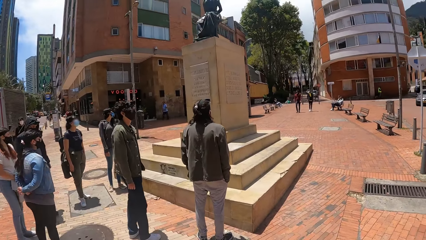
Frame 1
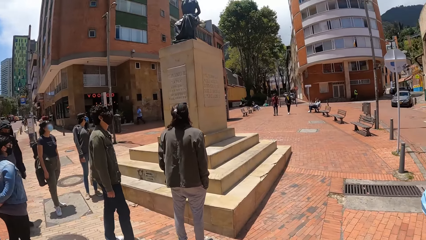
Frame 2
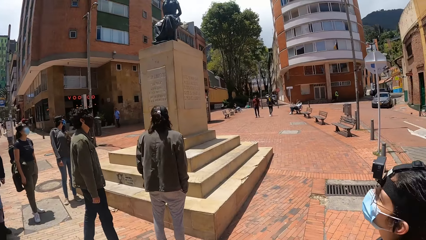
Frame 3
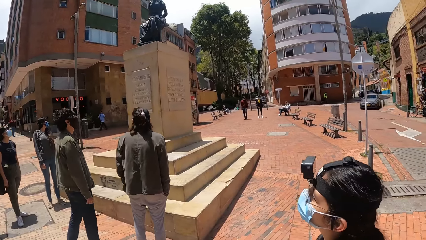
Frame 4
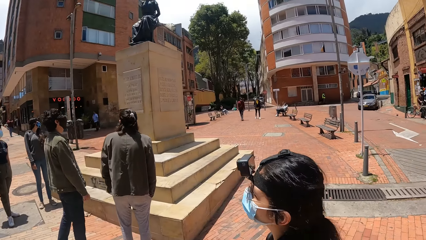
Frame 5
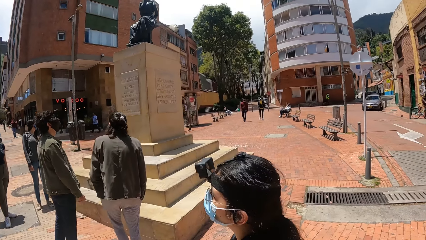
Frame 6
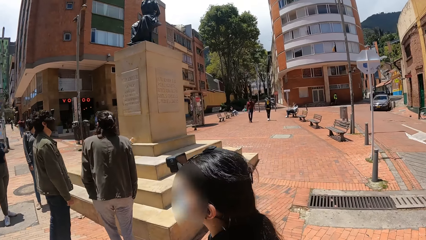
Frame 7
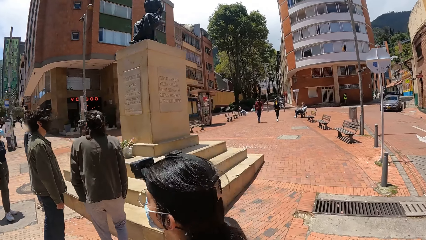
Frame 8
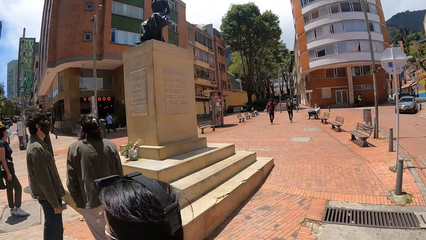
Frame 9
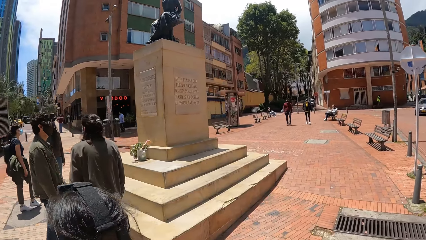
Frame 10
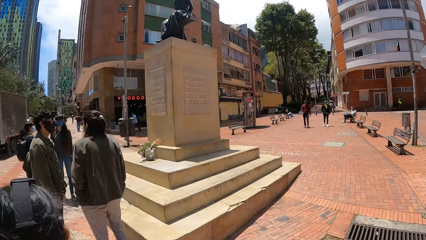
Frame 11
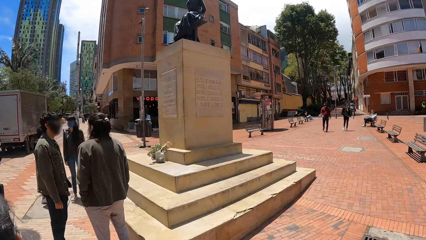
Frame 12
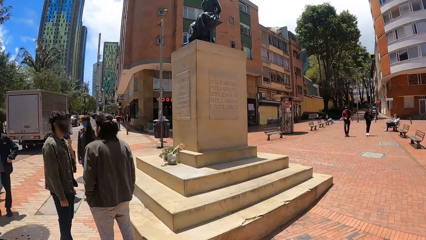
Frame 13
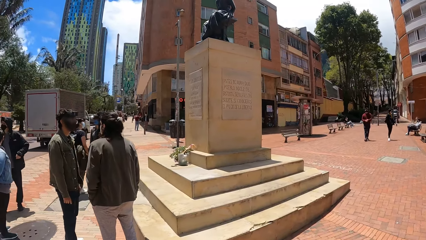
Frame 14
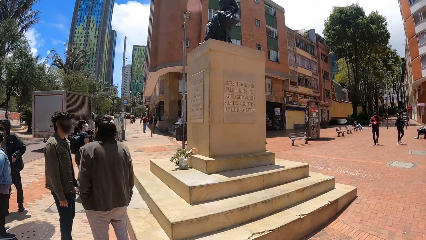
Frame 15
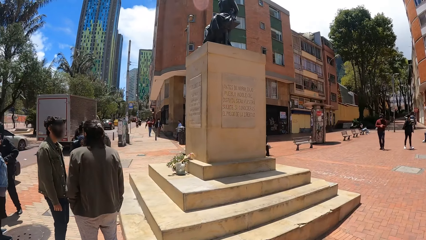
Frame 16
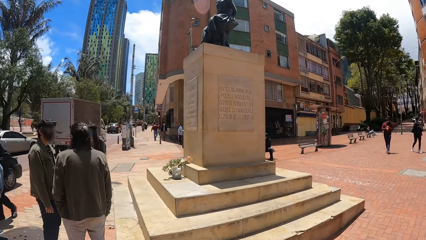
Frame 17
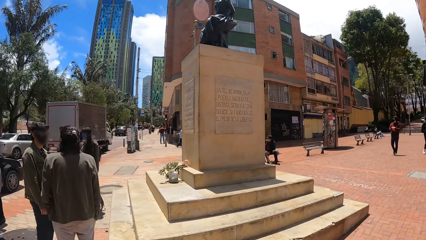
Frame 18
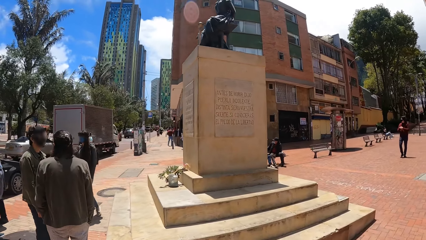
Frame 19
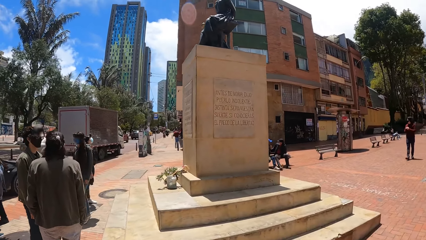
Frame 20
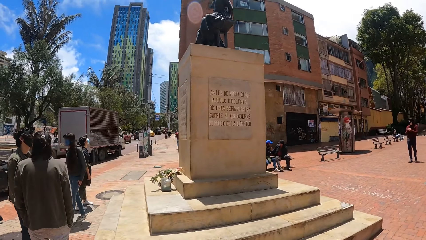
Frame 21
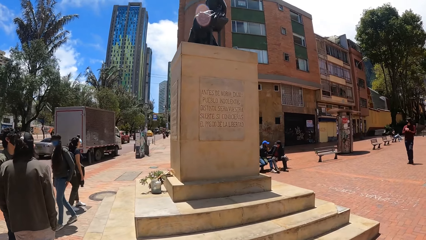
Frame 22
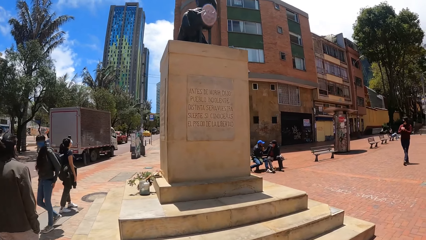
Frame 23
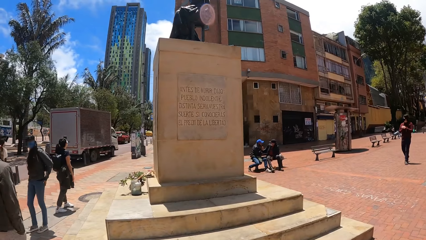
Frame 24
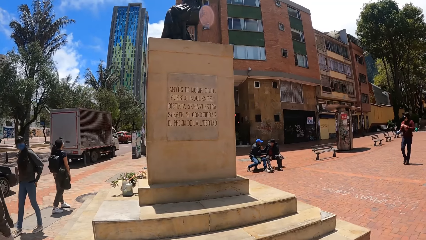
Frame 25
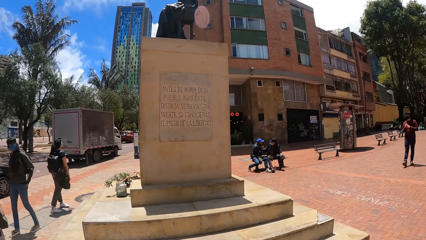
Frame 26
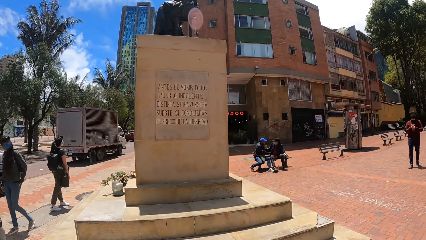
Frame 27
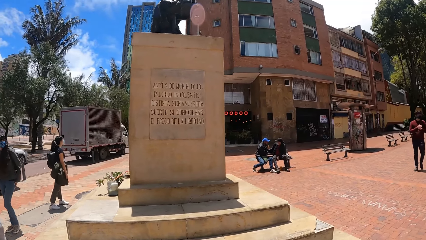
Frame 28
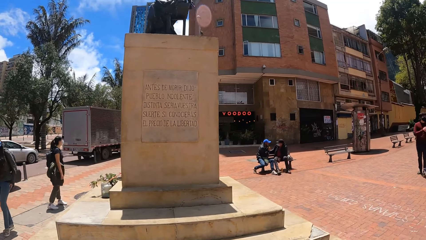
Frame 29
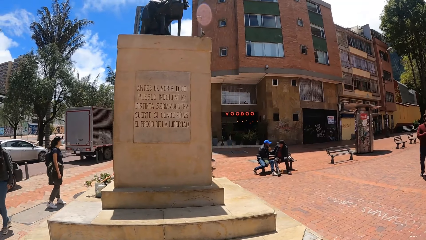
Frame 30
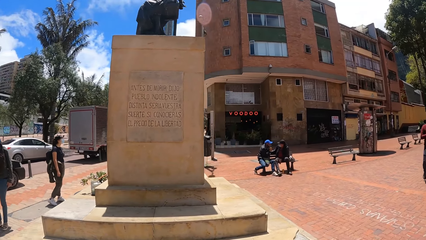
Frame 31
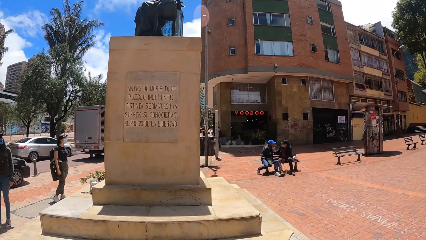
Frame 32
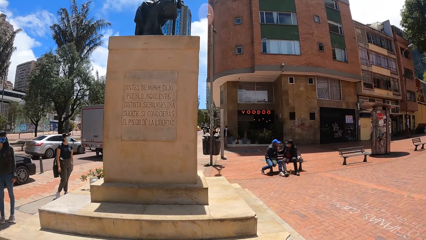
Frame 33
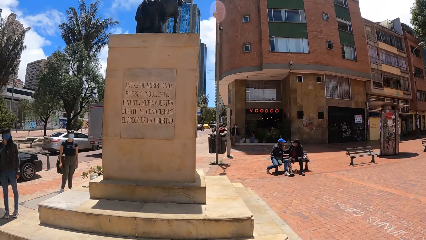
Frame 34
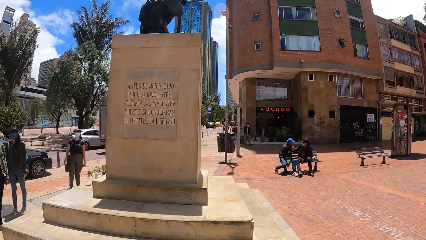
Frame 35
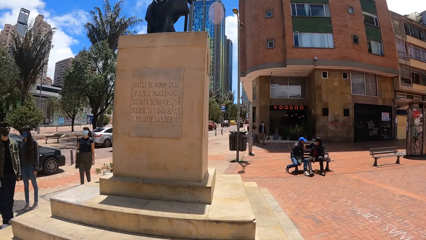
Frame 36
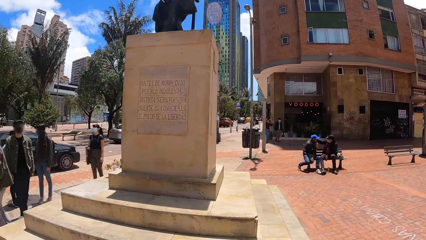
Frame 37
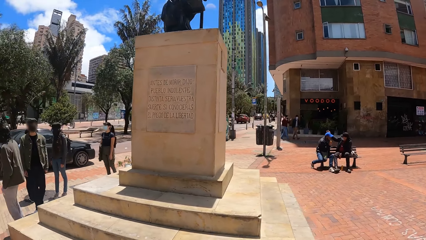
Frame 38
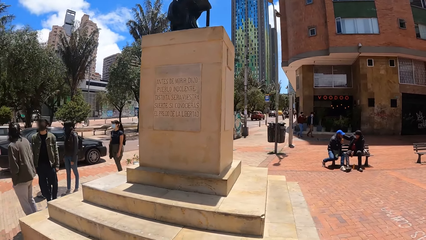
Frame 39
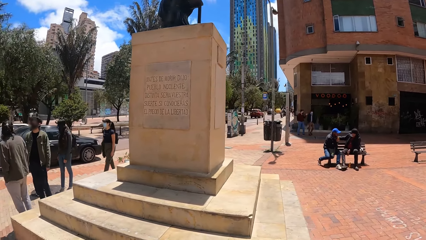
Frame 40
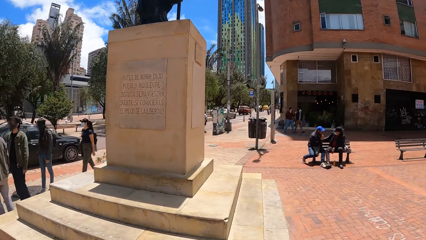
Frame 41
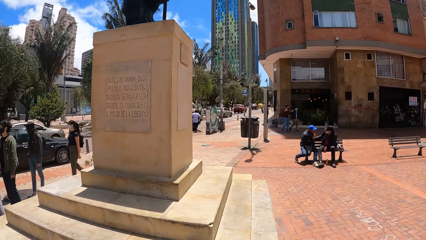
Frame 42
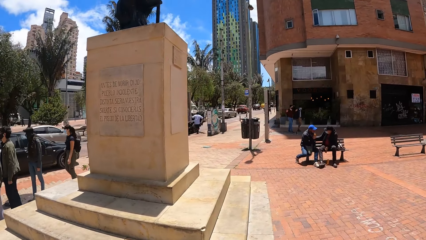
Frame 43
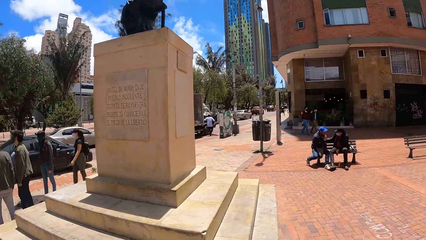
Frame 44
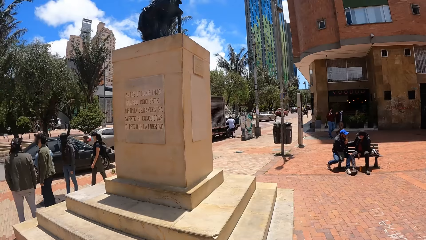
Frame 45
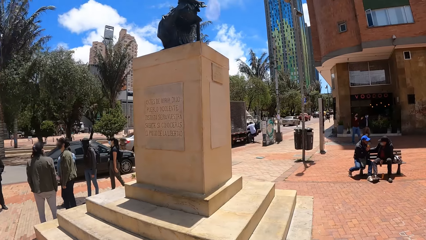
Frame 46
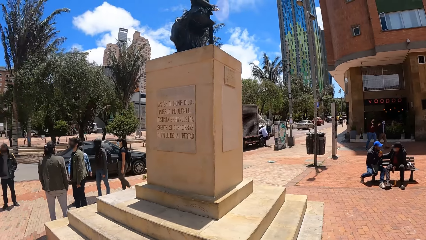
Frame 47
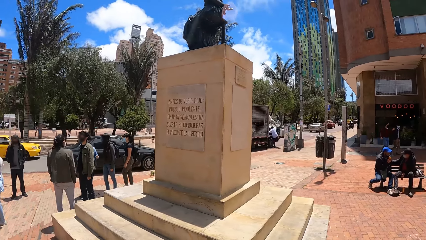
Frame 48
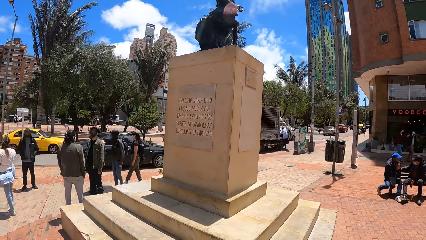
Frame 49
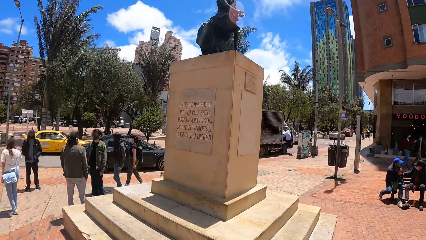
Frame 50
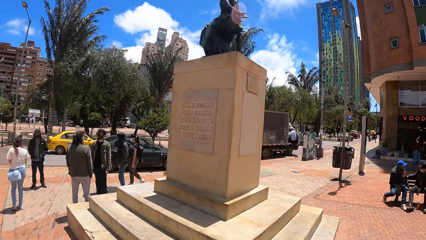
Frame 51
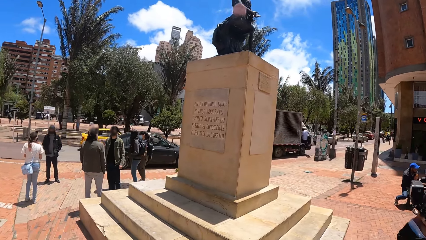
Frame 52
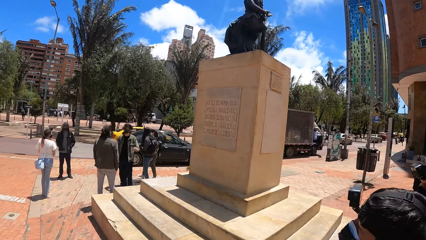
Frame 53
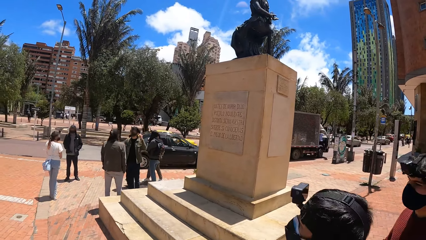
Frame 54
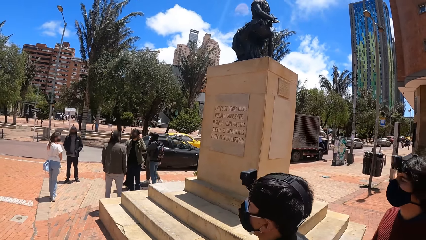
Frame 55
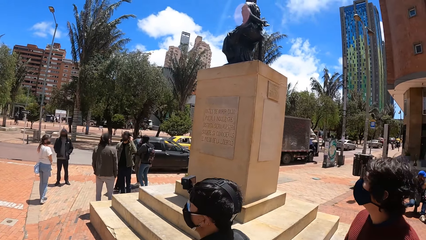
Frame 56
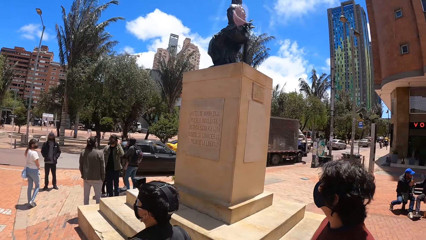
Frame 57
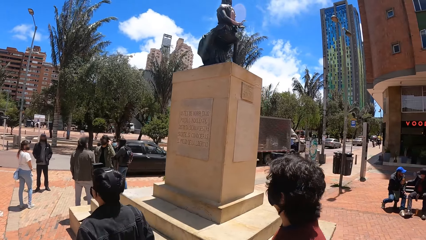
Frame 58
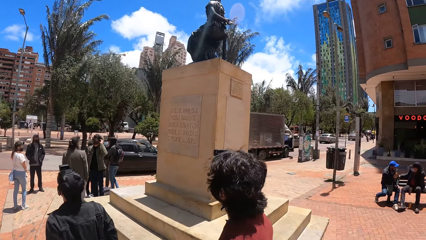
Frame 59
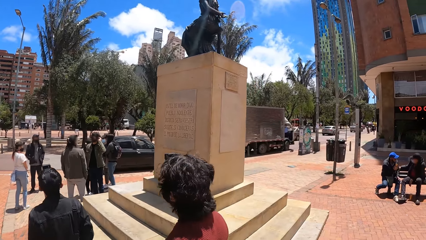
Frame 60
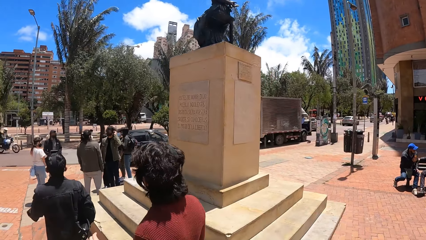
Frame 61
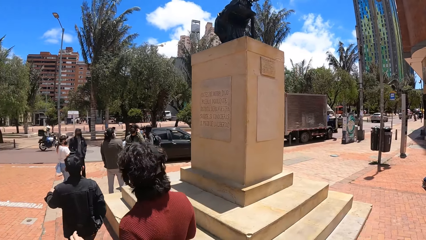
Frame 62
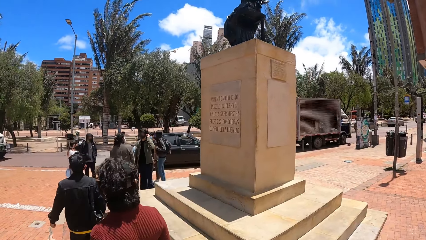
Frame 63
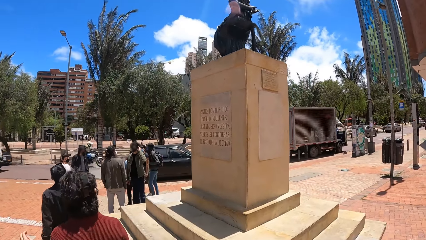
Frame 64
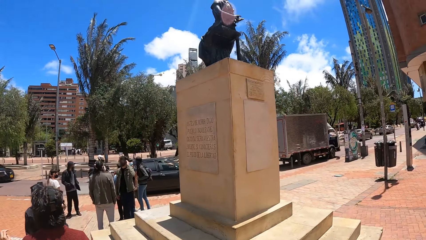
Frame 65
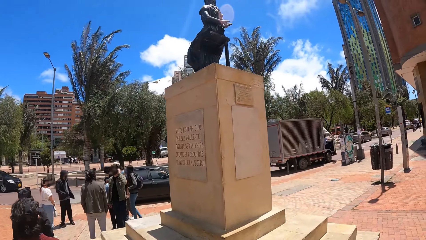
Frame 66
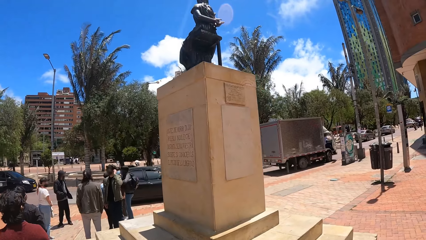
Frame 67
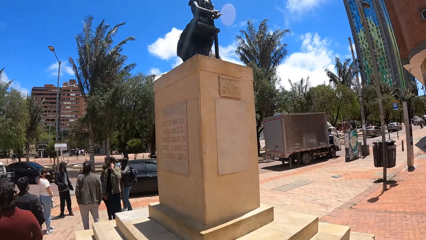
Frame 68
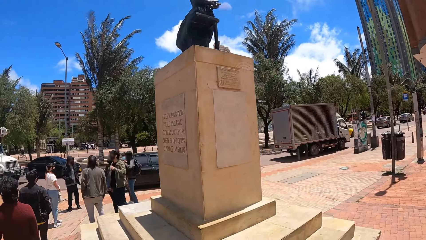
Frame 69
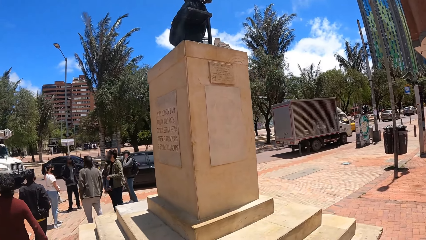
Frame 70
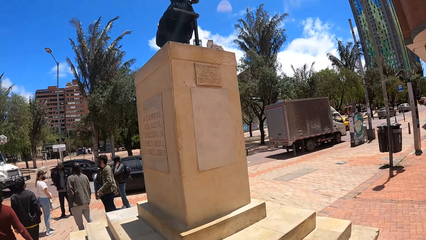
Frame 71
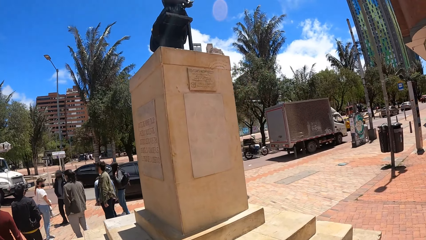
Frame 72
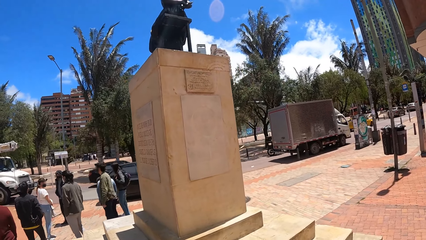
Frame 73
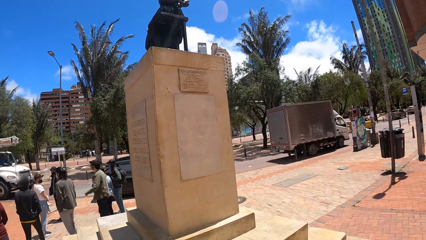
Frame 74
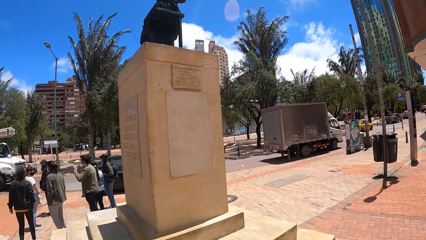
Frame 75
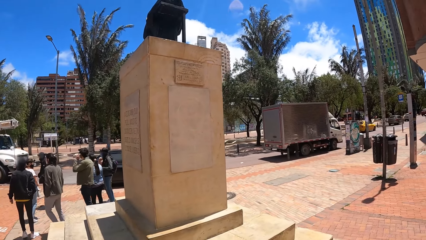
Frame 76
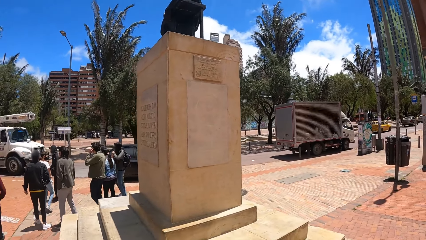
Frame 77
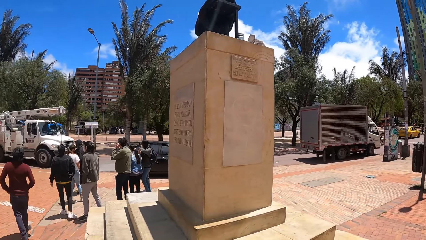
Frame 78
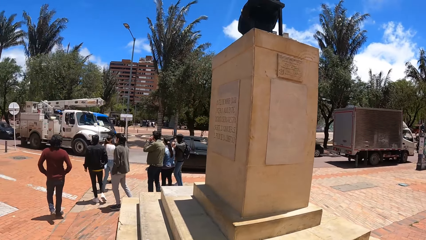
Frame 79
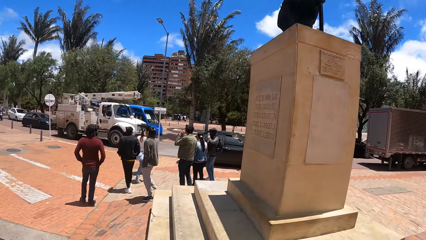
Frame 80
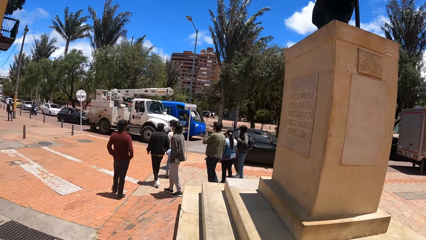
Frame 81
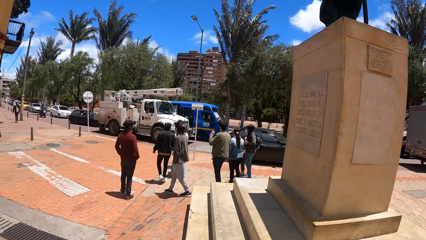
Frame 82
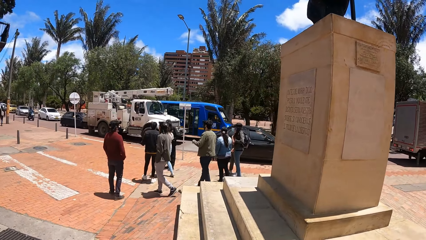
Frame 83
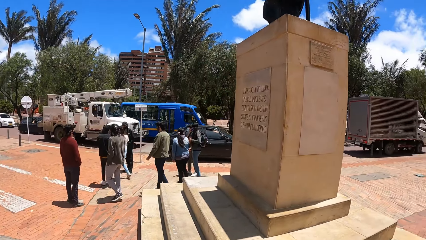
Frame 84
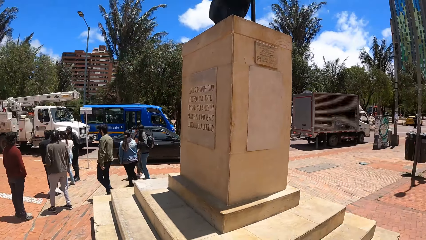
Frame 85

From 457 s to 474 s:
The camera wearer looks up. They walk right. They look at the monument with a statue. They look left.
